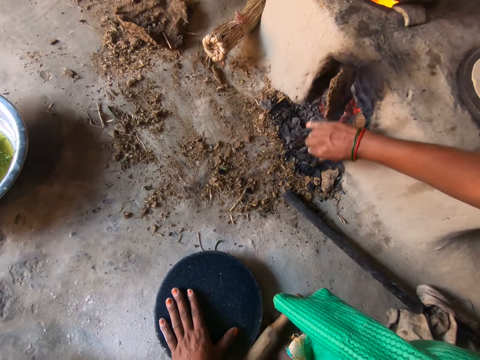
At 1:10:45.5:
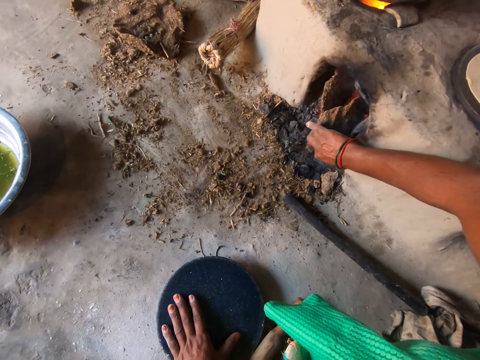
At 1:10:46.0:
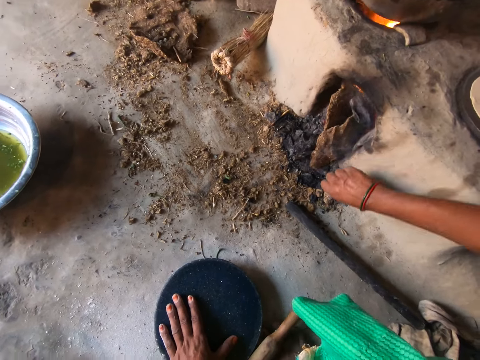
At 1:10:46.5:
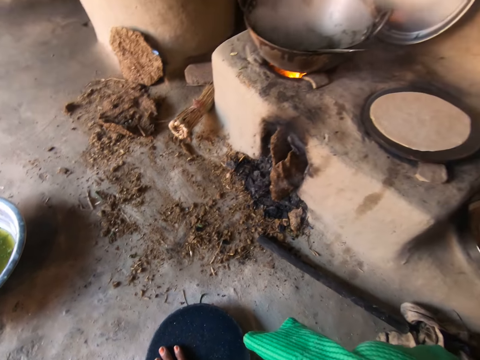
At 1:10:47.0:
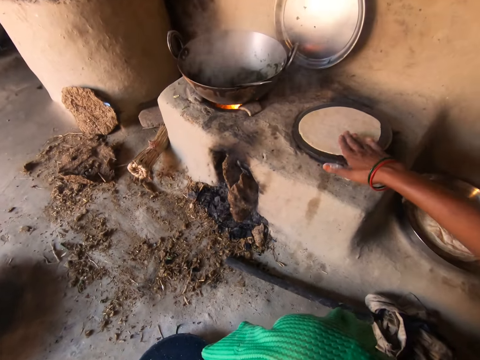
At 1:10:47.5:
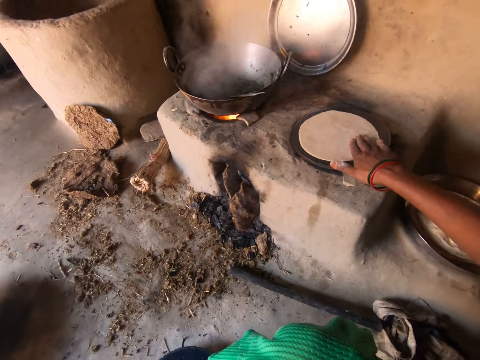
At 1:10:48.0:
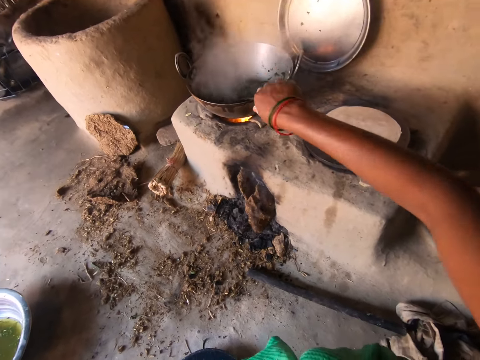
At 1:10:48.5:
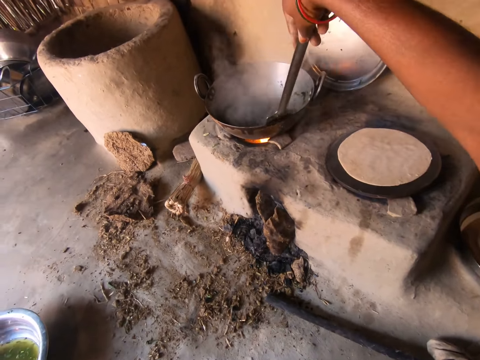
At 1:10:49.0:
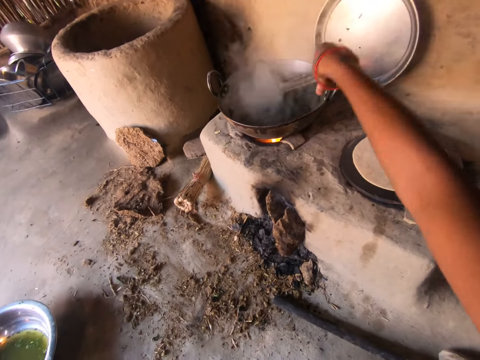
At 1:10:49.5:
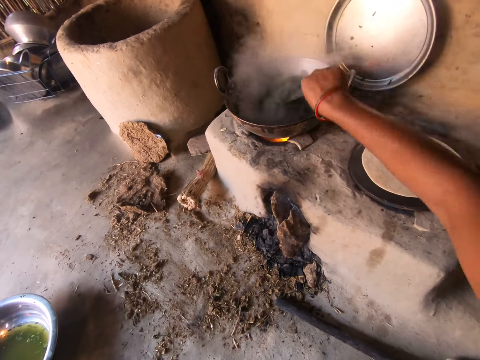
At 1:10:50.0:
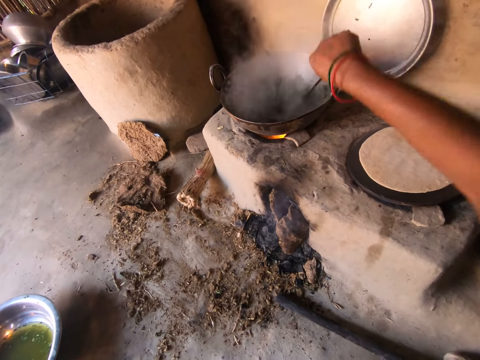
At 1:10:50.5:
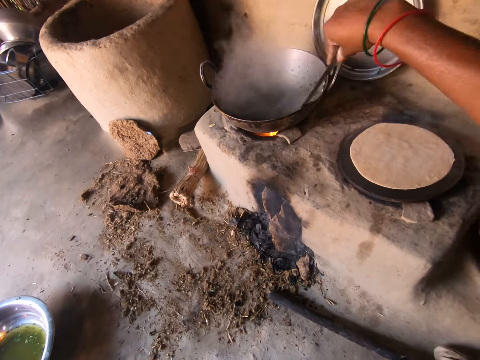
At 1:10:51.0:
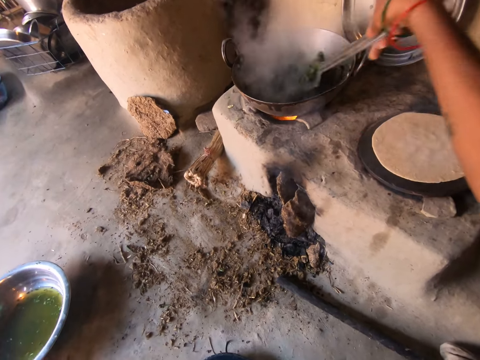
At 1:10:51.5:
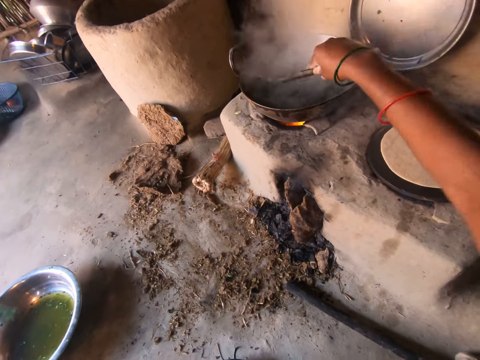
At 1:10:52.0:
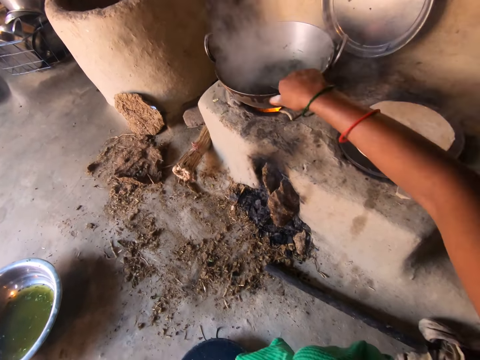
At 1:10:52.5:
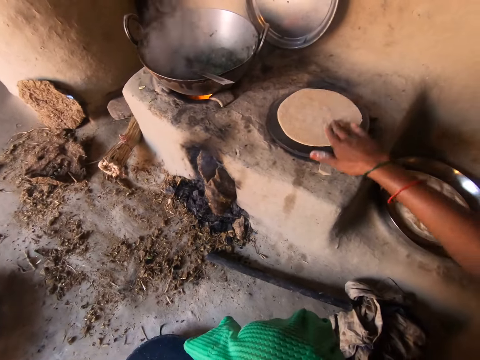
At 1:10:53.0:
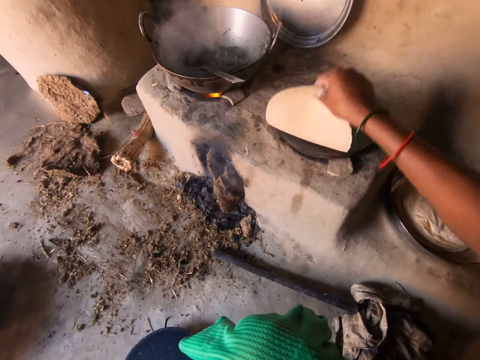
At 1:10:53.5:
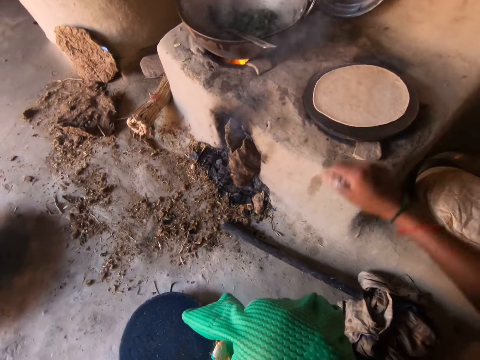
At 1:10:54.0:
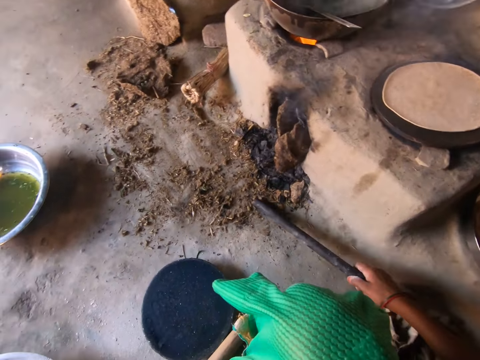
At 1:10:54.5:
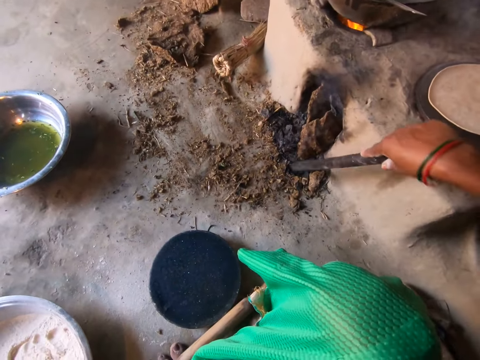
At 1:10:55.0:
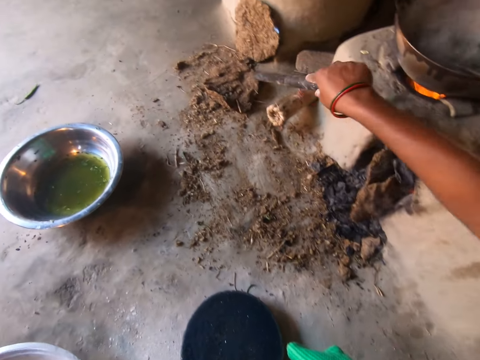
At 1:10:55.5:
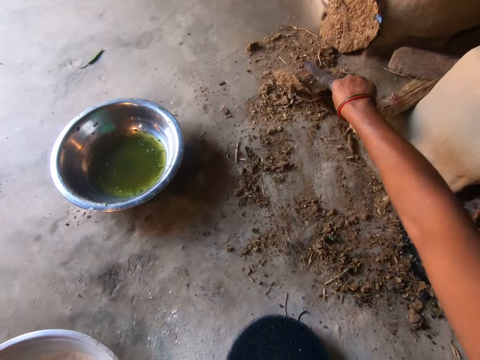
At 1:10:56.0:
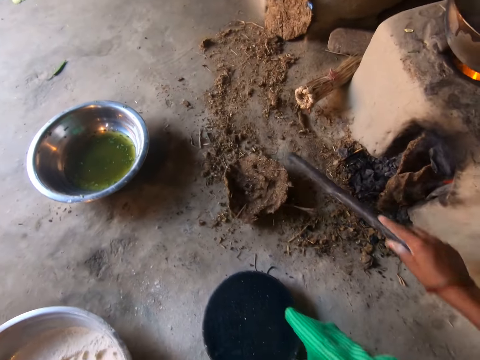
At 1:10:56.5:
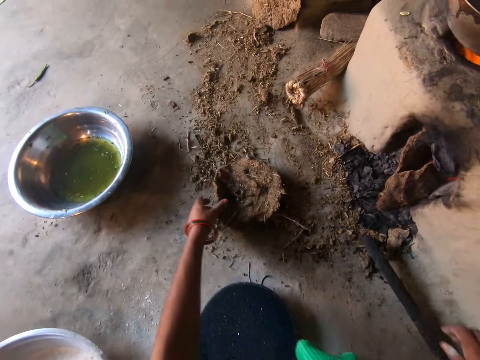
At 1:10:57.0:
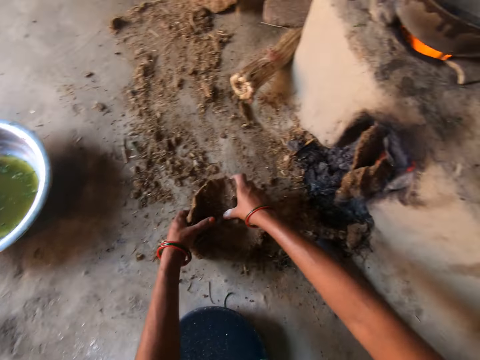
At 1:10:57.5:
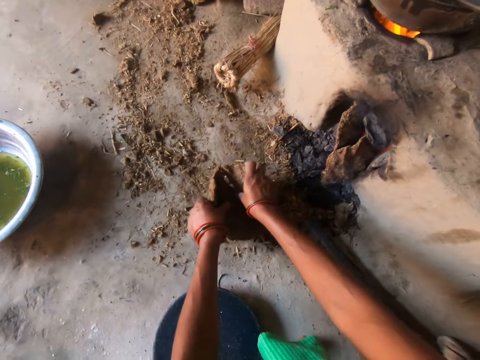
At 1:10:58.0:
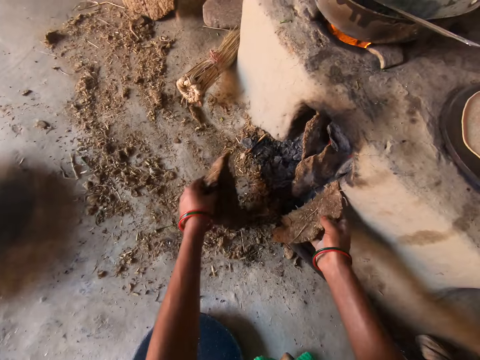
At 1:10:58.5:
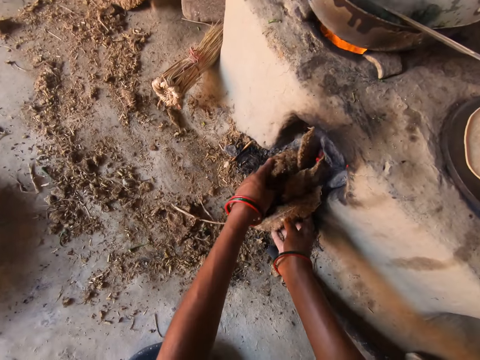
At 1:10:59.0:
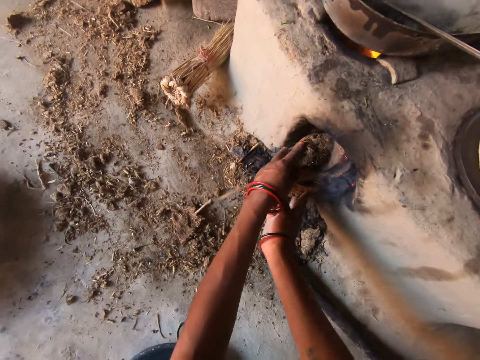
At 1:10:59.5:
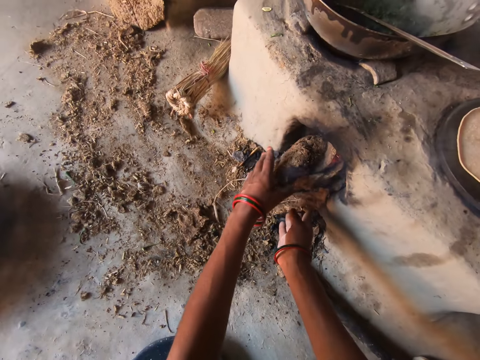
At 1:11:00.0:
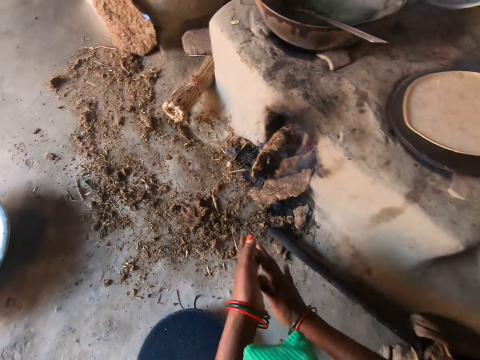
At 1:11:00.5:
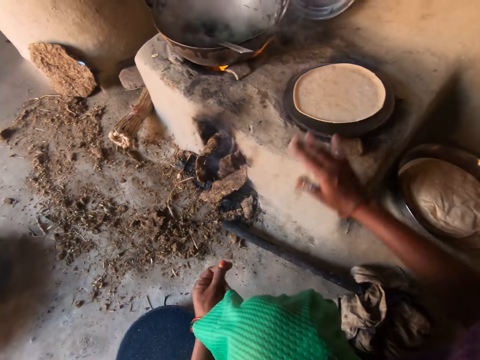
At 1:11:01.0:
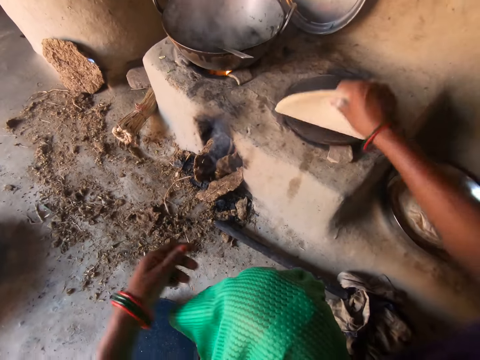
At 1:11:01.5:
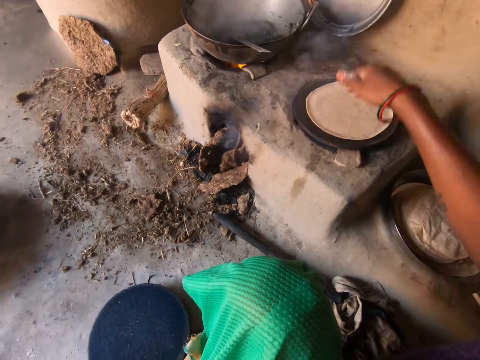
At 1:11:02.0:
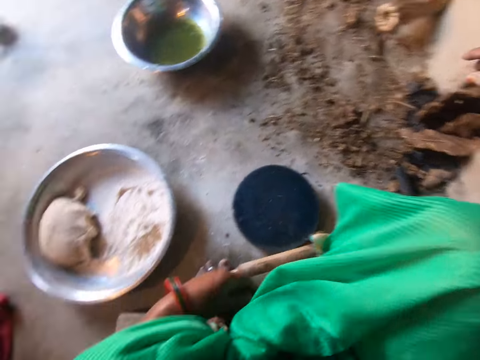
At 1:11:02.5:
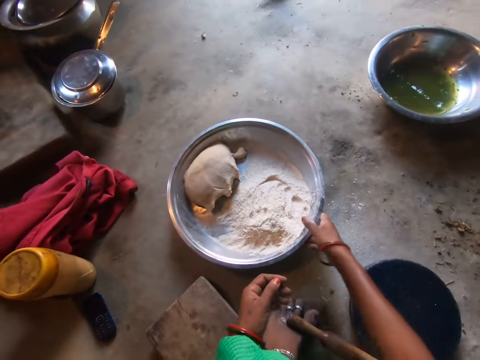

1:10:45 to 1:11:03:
The camera wearer adjusts the chapati or flat bread on the pan. She spins the flat bread on the pan. She stirs the stew in the pot. She turns the chapati the other side on the pan. She adjusts the fire with a wood and pulls the stone with a wood. She breaks the firewood or stone with her hands. She puts the stone in the cooking stone. She wipes her hands. She turns the chapati the other side.

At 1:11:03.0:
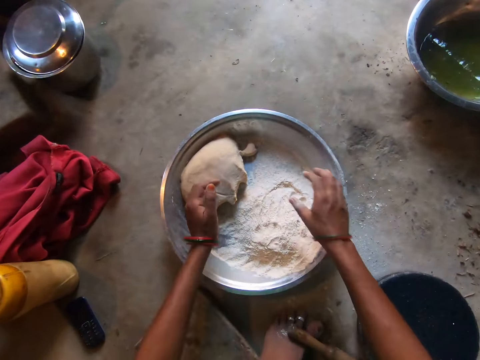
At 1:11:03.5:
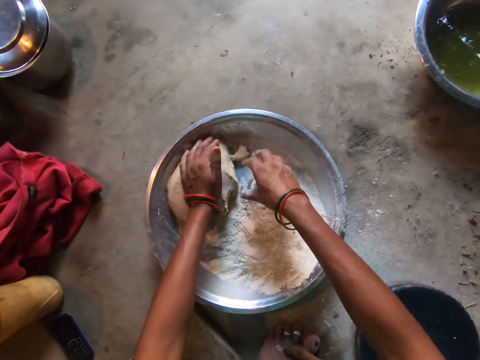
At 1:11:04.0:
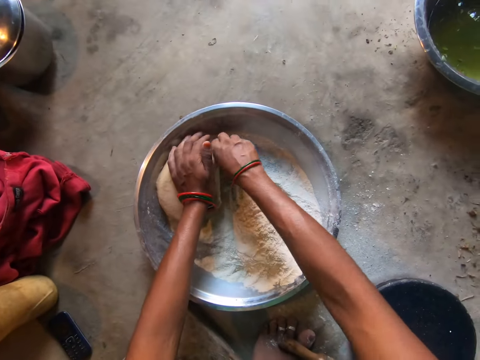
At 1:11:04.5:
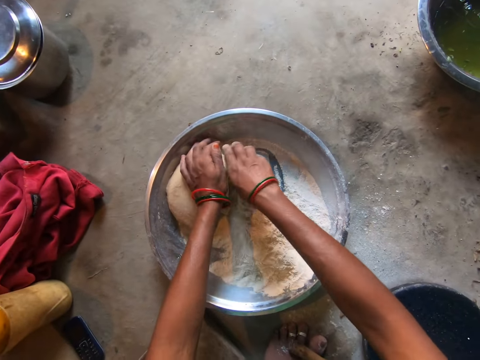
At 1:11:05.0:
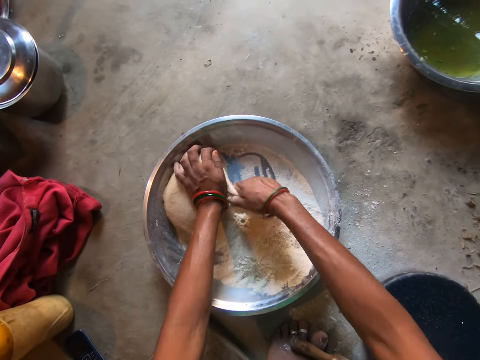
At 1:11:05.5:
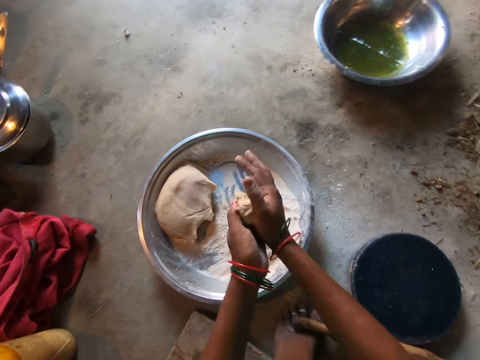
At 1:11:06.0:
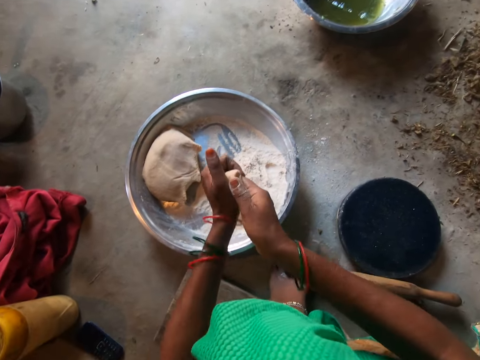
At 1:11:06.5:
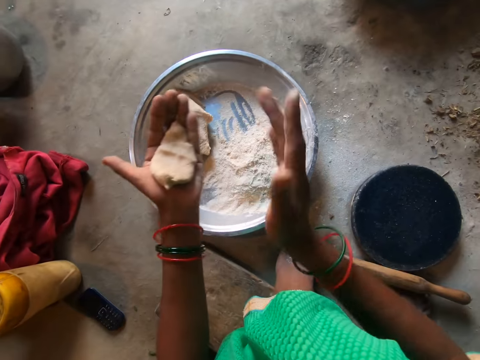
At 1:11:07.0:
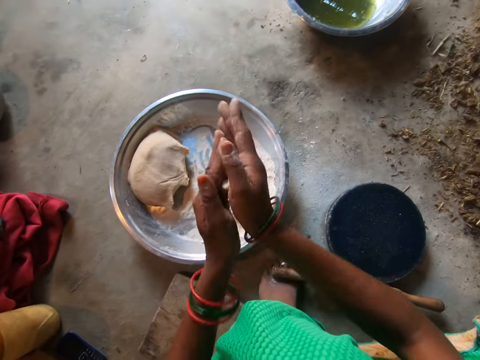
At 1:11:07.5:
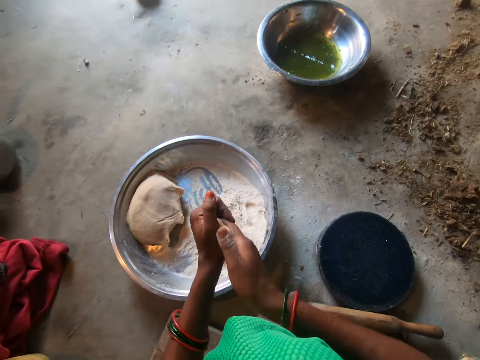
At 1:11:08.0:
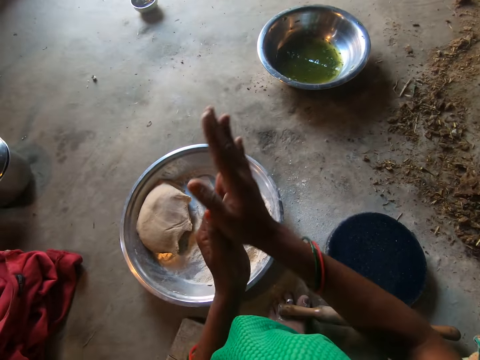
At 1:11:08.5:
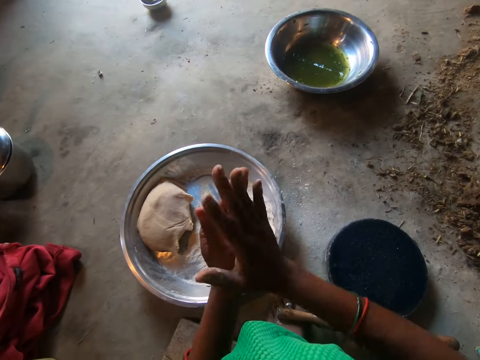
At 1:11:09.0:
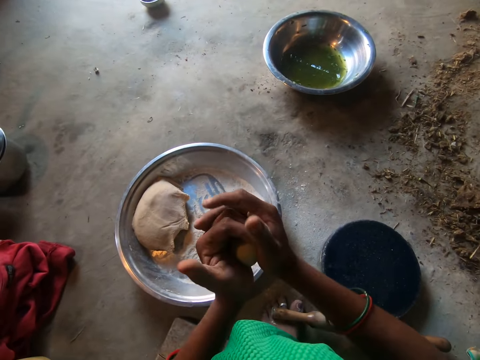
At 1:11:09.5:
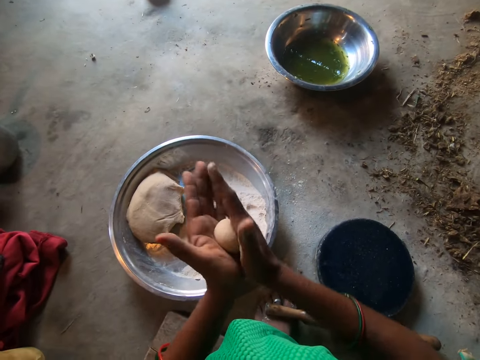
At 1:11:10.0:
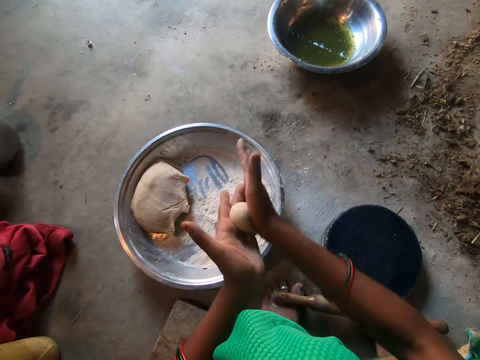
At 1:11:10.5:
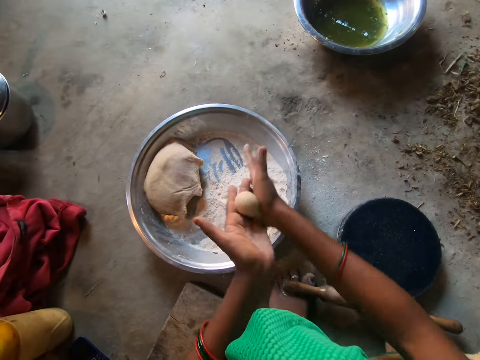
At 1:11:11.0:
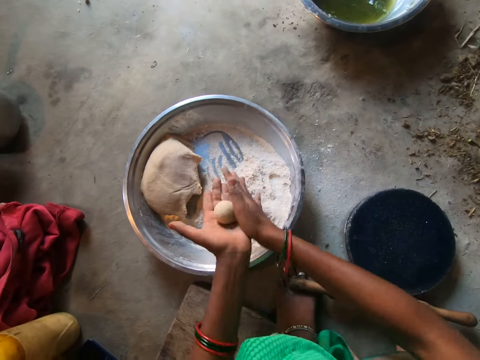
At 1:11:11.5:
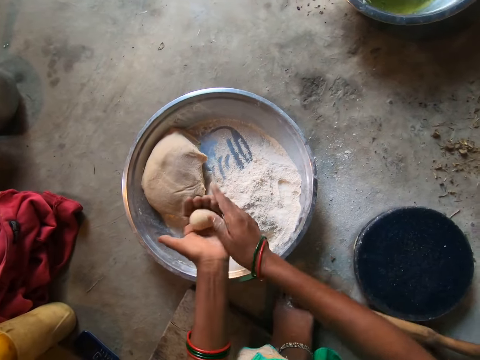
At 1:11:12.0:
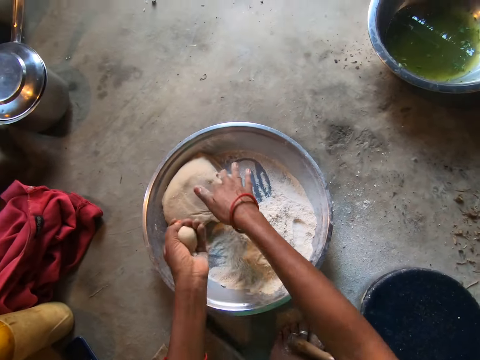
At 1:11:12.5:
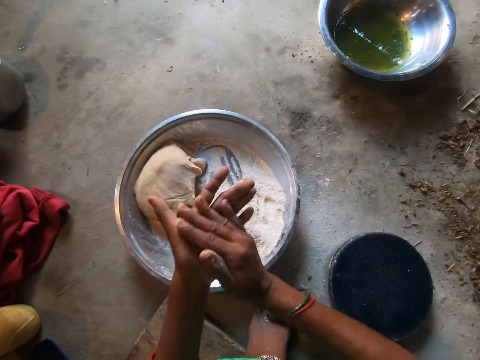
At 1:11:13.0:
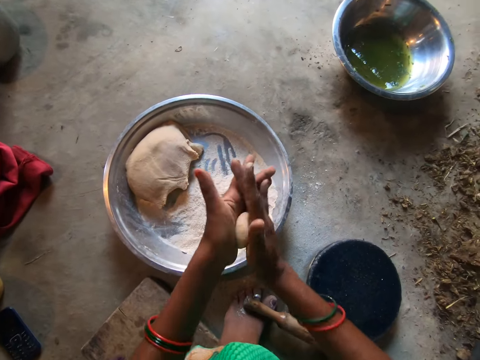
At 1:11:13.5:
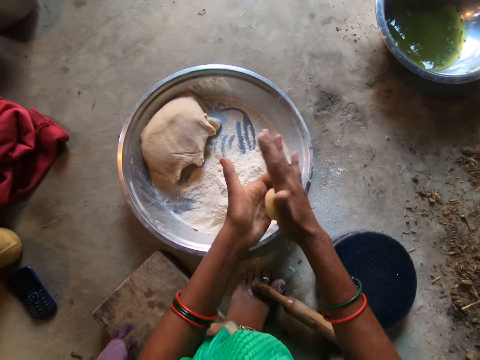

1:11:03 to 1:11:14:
The camera wearer pulls the container of flour. She cuts the dough with her right hand. She rolls the dough with both hands. She places a piece of dough on the container and rolls the dough with both hands.
